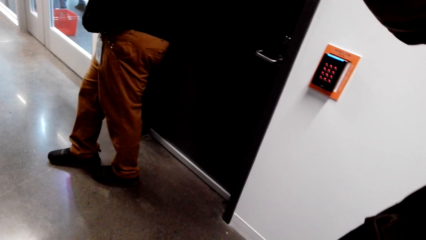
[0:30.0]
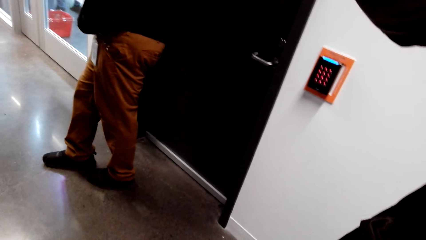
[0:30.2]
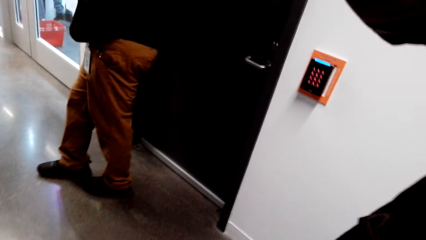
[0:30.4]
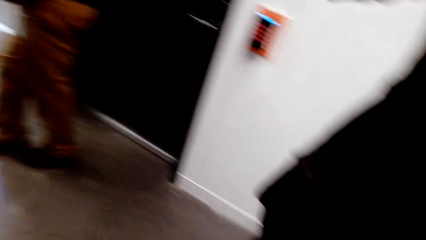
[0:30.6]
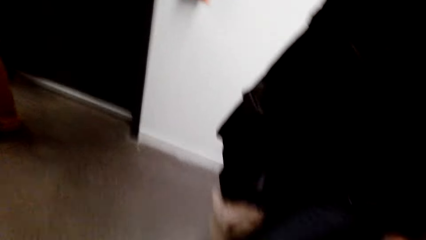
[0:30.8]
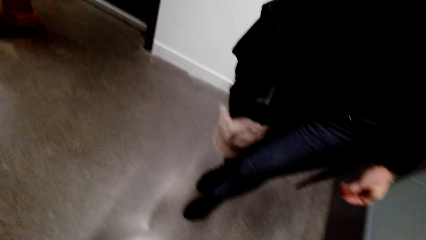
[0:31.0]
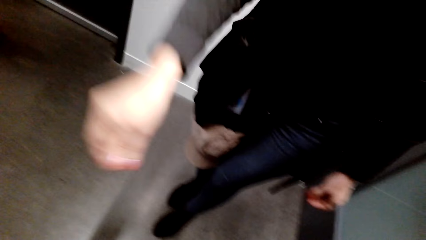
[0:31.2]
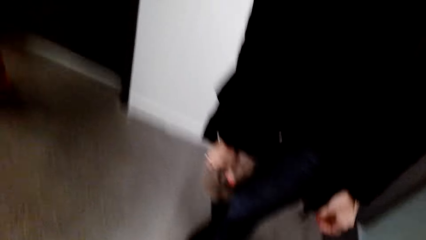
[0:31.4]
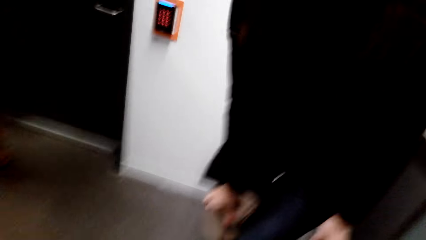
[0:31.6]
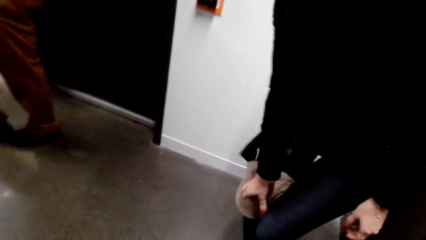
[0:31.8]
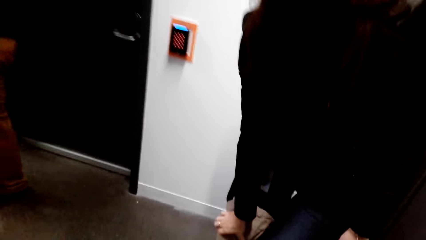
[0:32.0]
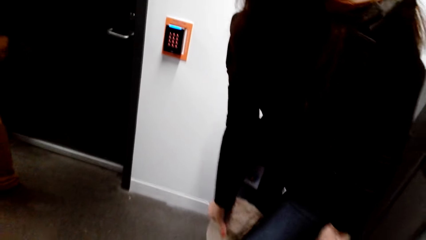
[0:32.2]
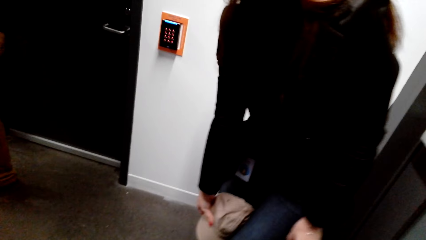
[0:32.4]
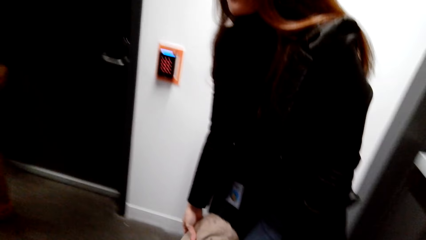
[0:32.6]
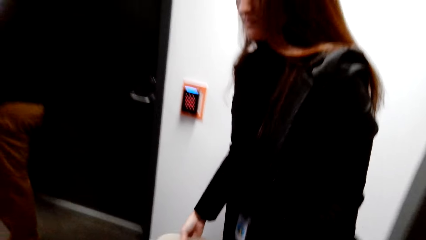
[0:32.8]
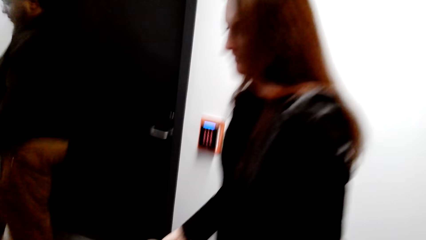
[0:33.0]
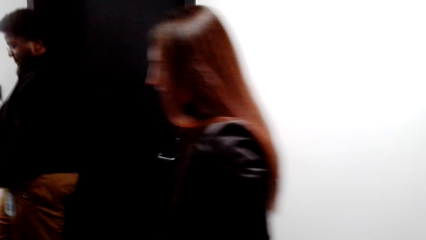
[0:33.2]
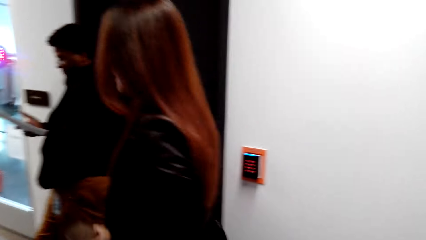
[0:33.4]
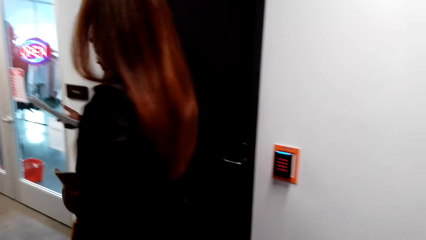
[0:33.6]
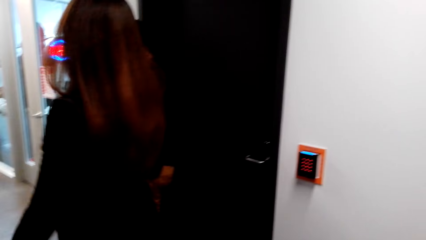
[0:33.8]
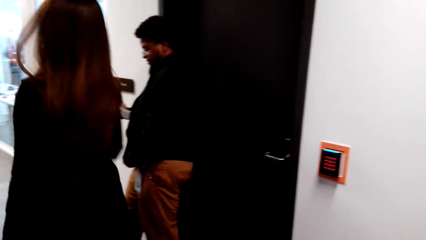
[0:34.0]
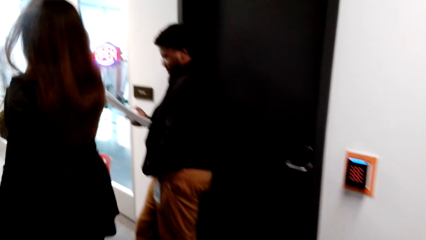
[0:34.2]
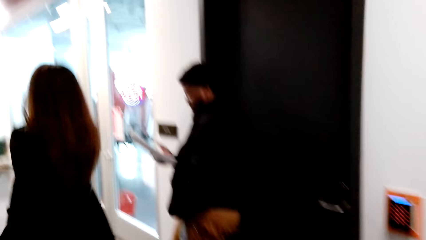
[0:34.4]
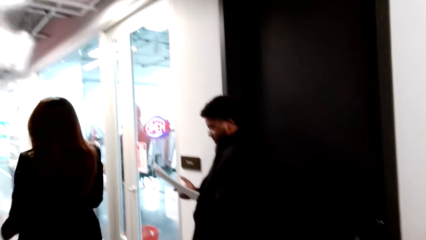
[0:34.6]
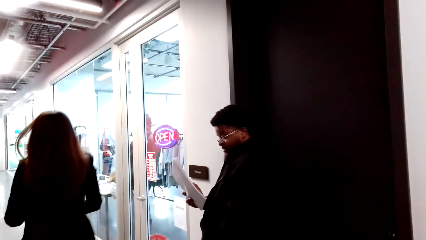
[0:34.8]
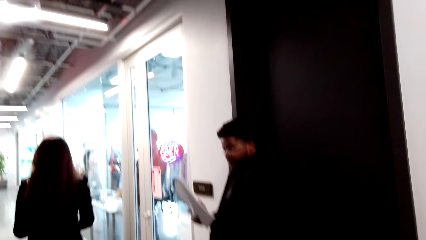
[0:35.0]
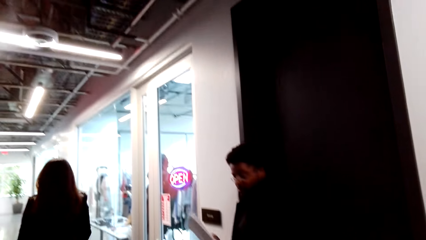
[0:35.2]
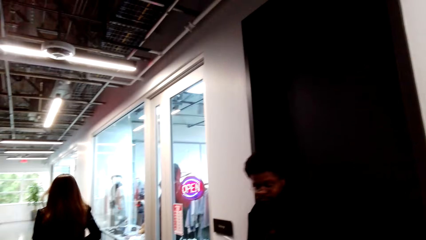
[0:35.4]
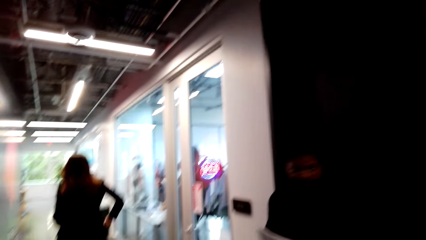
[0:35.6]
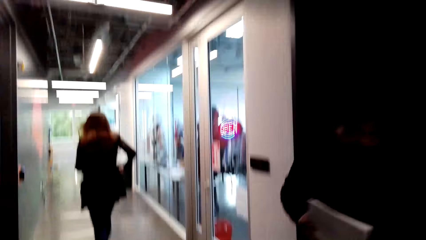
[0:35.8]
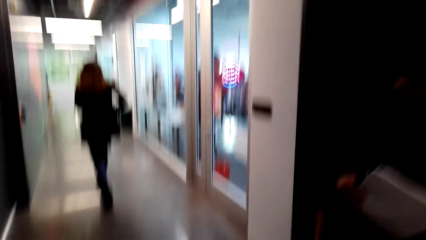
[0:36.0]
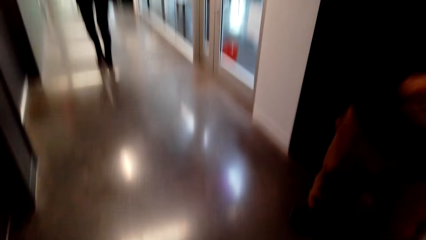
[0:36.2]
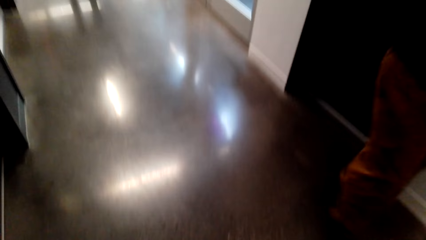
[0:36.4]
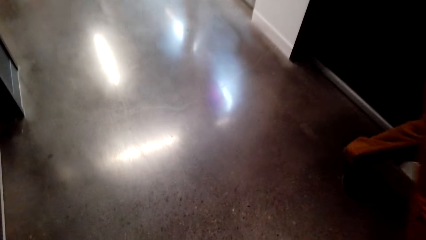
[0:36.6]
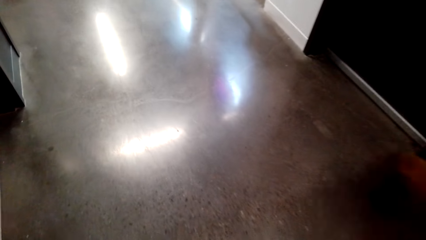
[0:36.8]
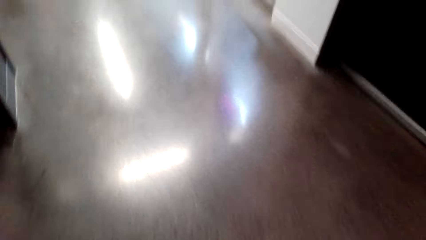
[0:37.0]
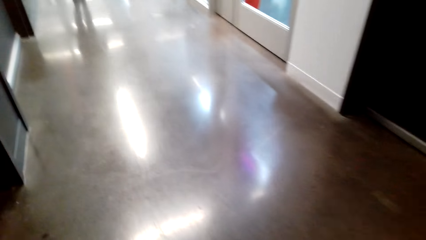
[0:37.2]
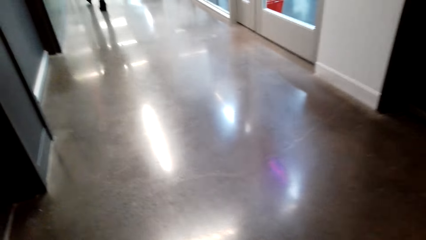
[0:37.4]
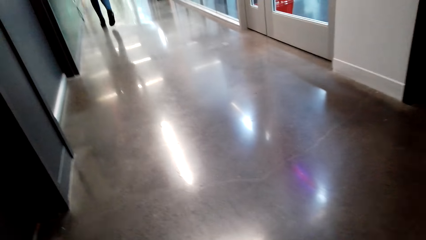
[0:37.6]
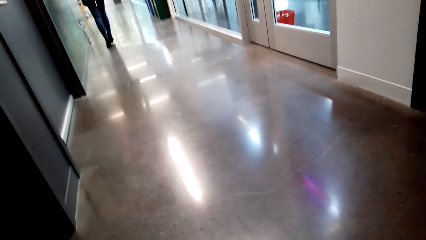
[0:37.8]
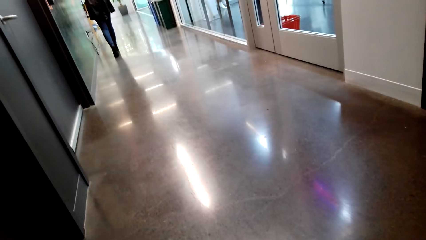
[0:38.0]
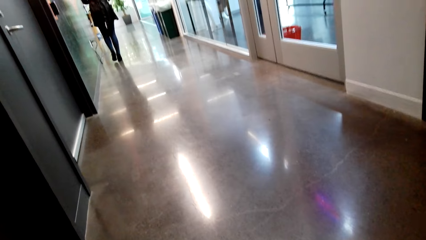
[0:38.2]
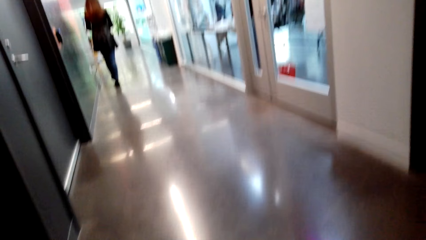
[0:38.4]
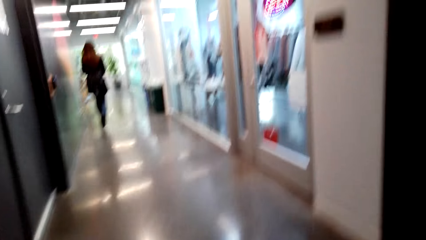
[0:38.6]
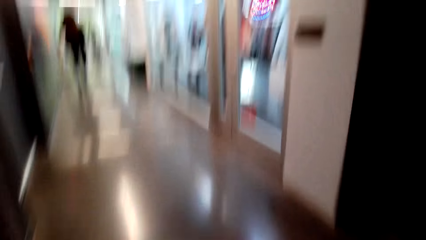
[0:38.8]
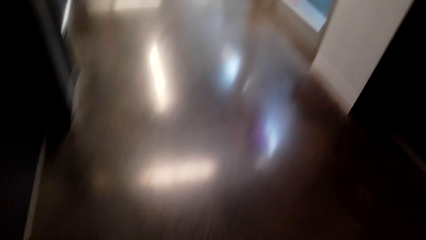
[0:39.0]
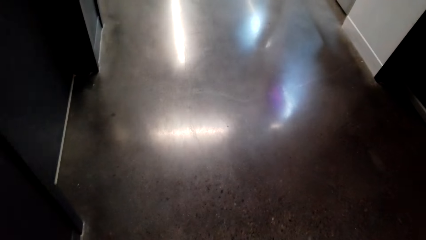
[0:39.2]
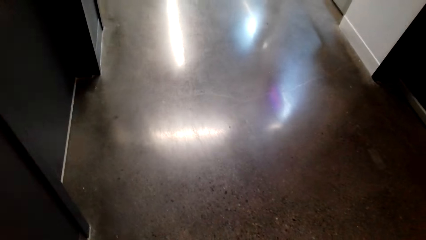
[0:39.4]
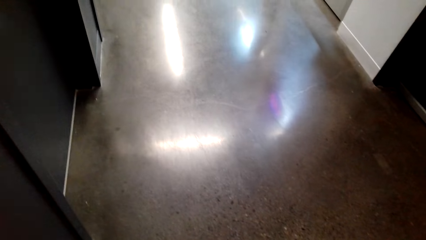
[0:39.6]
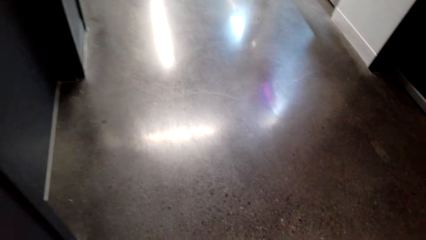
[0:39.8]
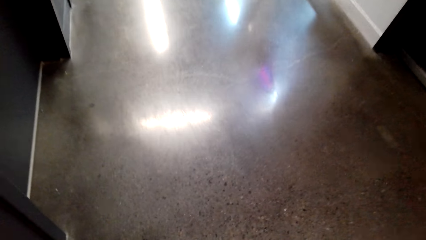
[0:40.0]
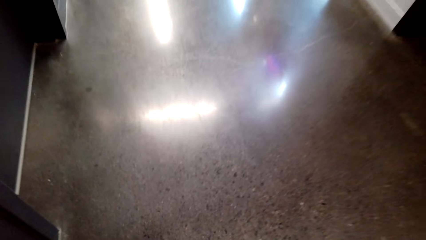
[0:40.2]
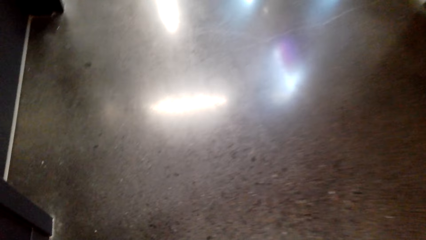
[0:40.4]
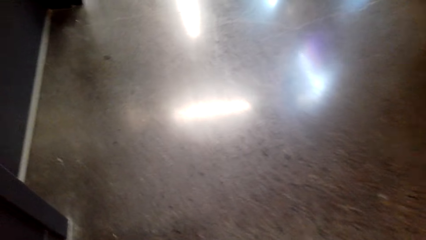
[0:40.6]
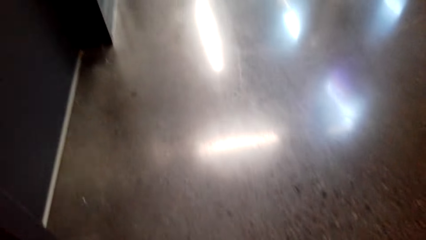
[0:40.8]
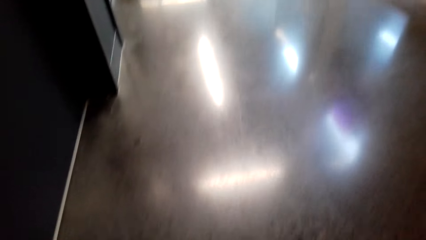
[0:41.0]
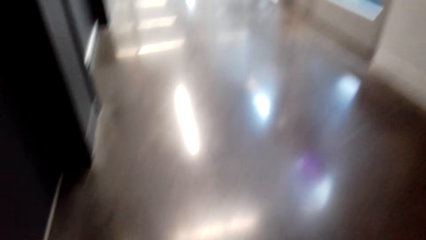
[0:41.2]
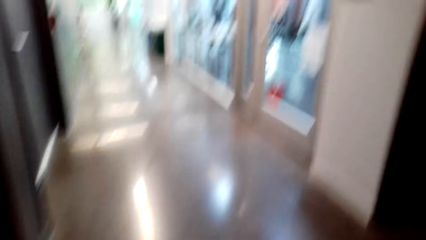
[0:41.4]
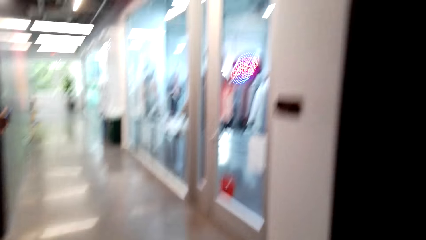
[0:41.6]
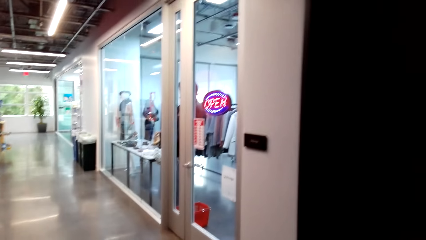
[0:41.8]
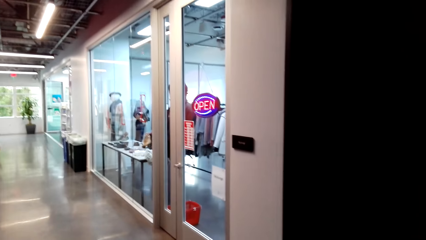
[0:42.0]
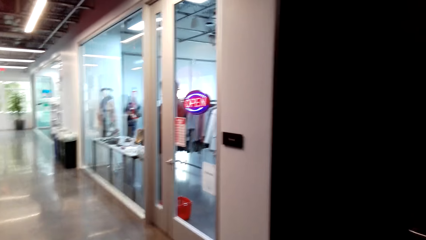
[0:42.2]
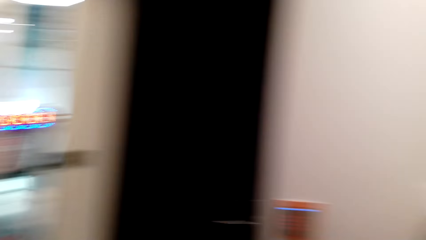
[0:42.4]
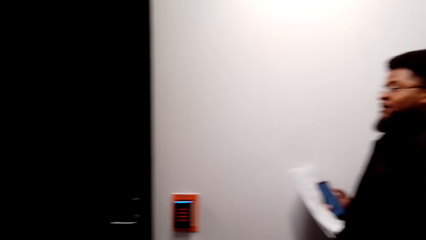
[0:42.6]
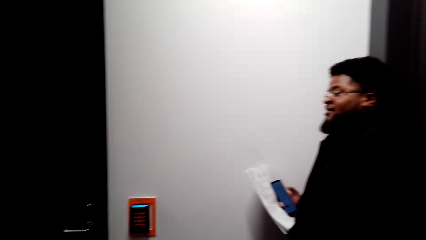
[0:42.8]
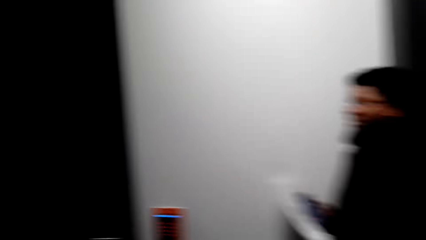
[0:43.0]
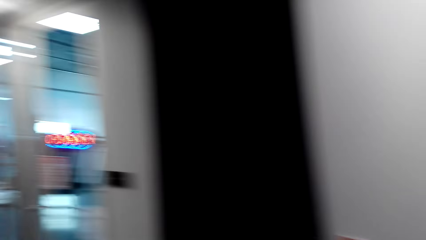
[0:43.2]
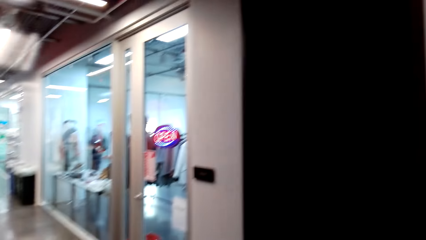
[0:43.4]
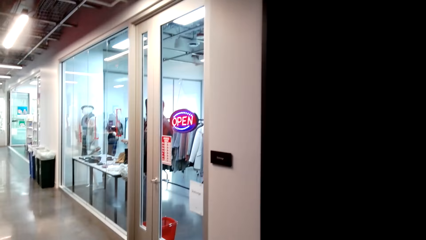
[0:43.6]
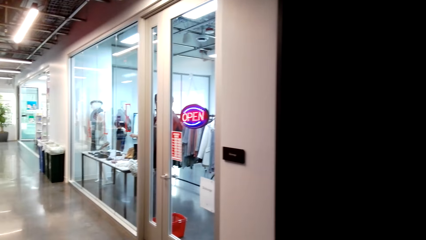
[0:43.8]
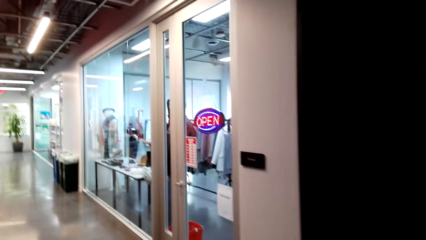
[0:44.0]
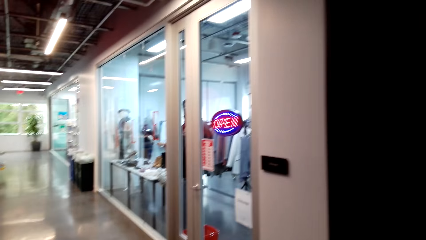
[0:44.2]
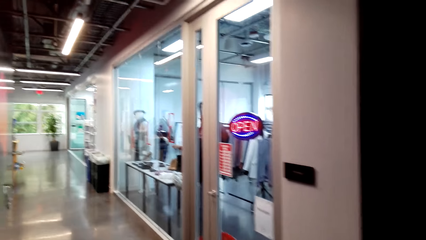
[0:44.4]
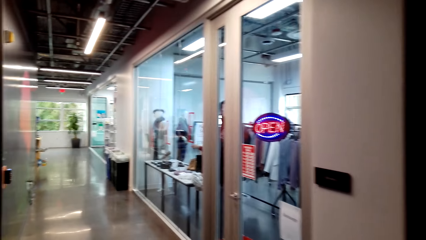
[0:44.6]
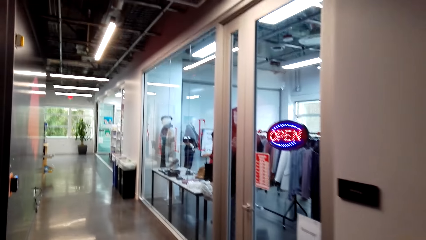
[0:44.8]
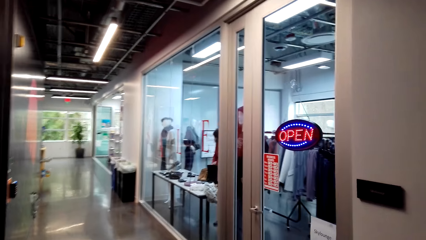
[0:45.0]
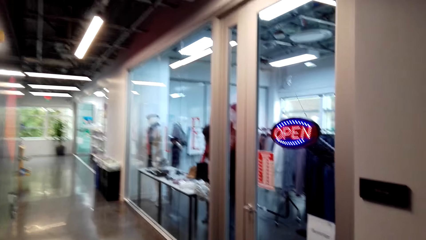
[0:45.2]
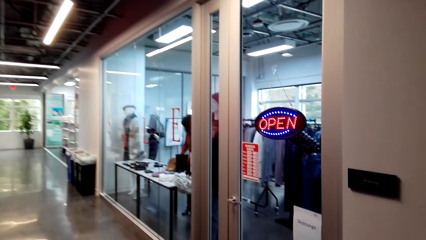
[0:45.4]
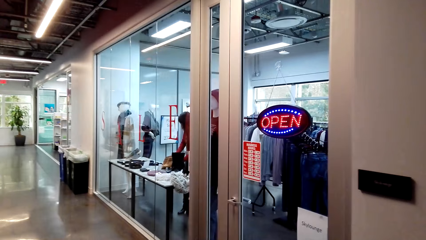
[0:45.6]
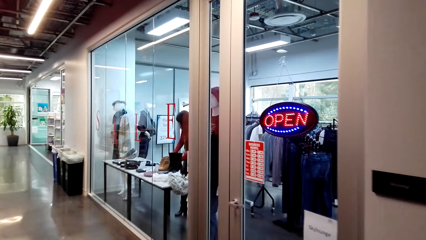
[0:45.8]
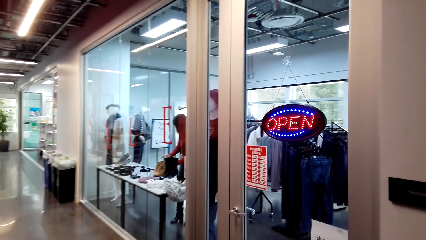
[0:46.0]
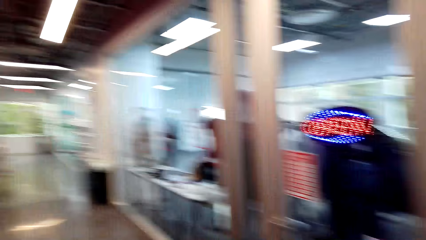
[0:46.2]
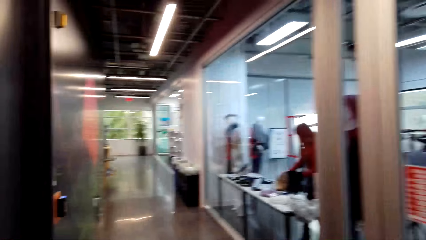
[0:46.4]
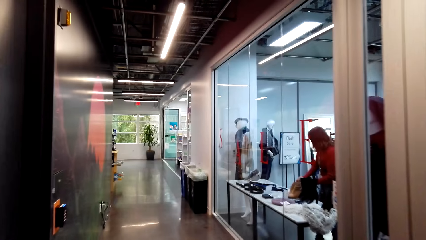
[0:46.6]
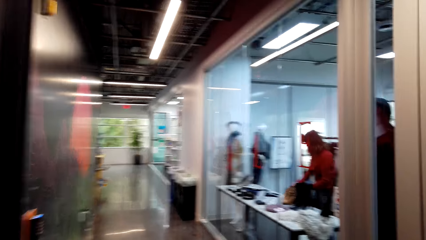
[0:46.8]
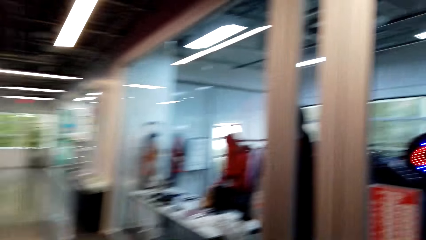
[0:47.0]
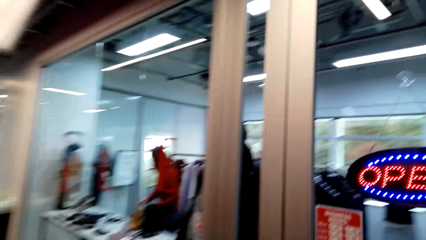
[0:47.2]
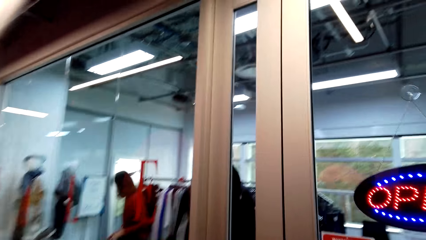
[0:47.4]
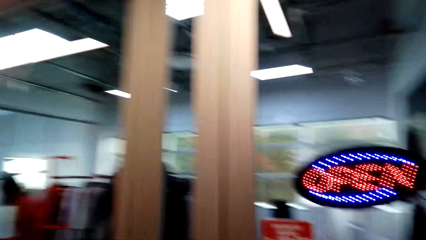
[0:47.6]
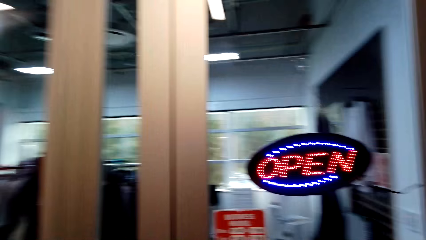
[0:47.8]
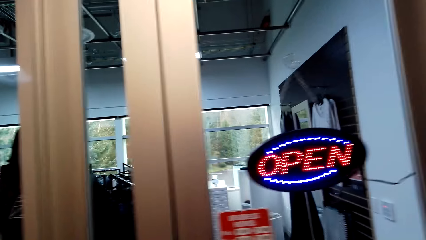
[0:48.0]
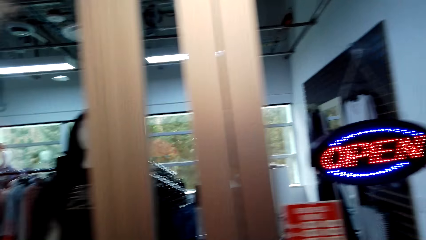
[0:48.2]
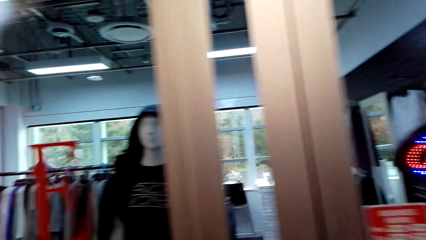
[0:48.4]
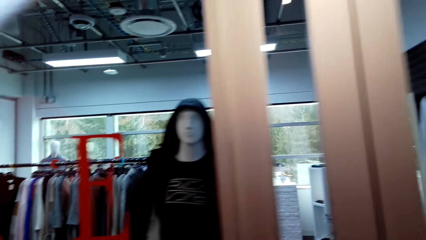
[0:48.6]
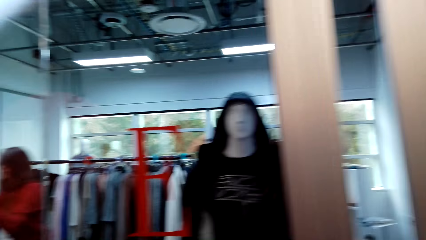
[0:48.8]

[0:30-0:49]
A lady walks in the store. A man walks in the store. The camera wearer speaks to the man. The man speaks to the camera wearer. The camera wearer bends to the floor. They stand upright. The man stands next to the camera wearer. The camera wearer speaks to the man. They walk in the store.
